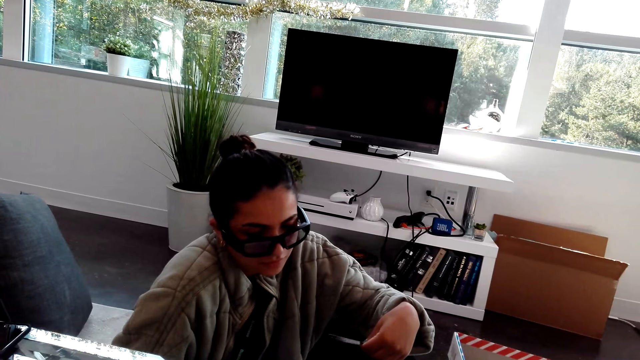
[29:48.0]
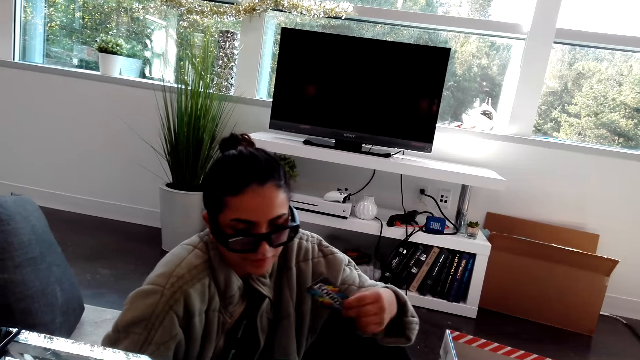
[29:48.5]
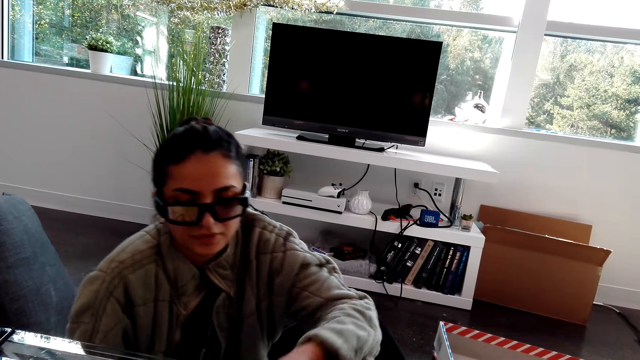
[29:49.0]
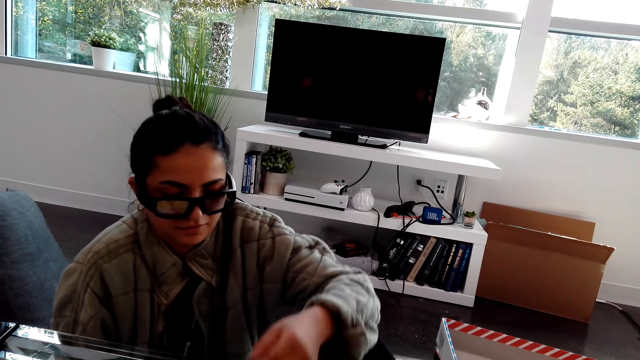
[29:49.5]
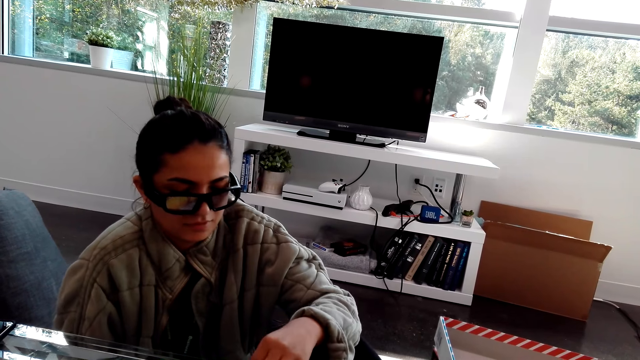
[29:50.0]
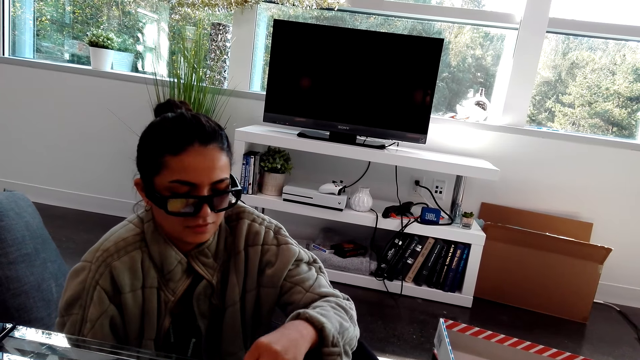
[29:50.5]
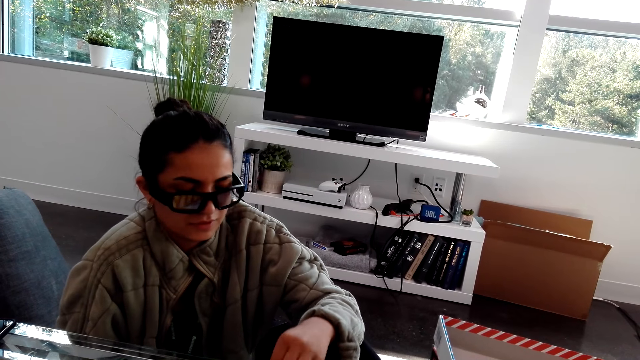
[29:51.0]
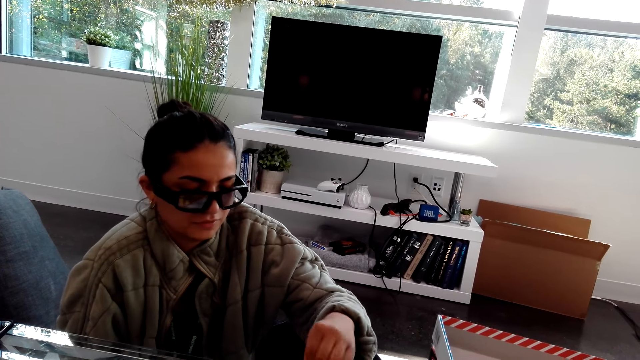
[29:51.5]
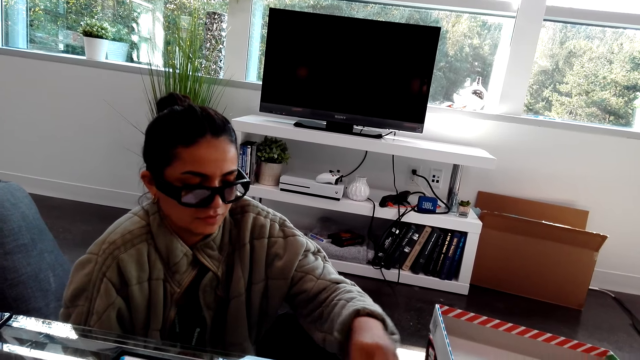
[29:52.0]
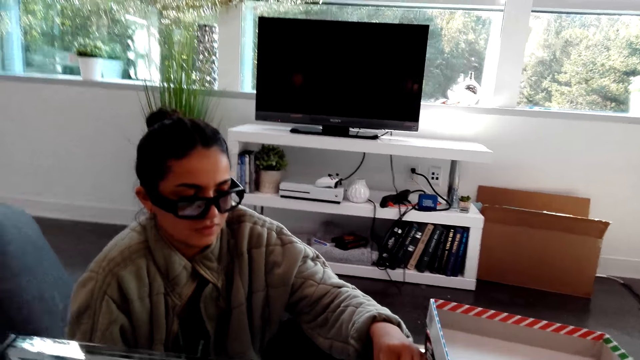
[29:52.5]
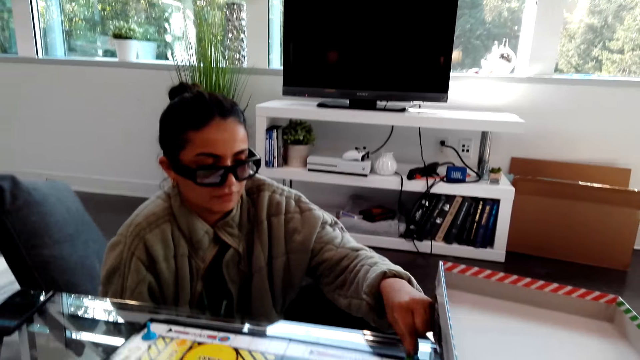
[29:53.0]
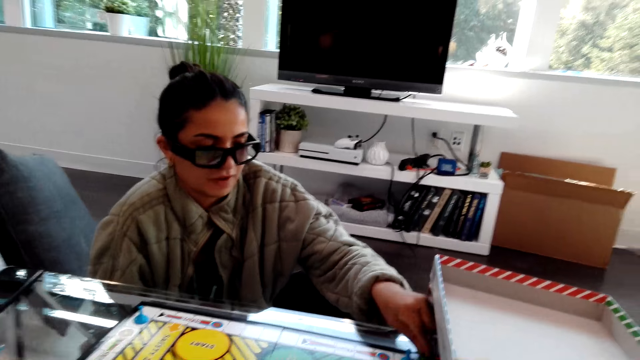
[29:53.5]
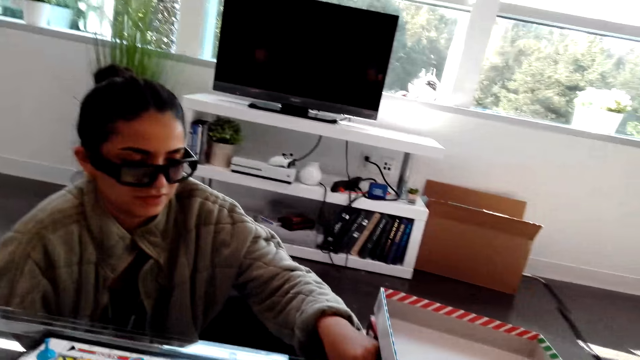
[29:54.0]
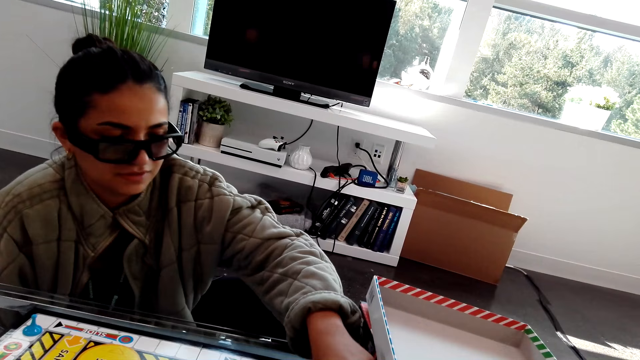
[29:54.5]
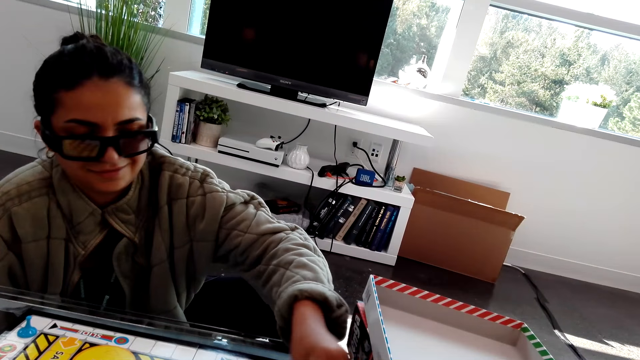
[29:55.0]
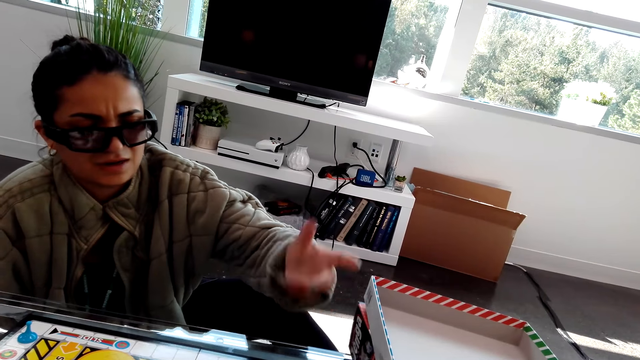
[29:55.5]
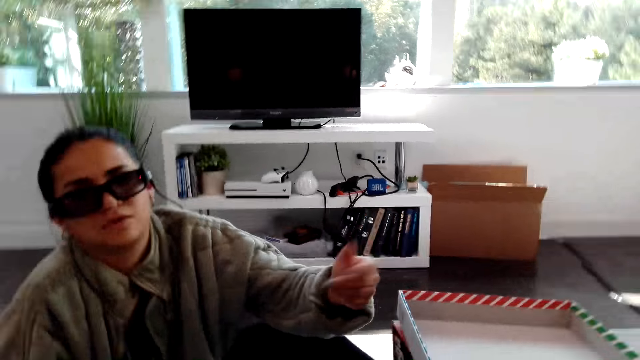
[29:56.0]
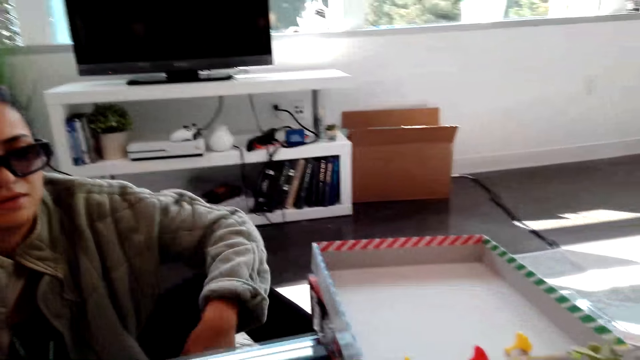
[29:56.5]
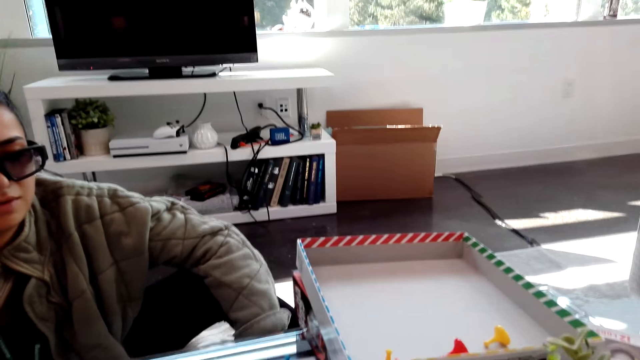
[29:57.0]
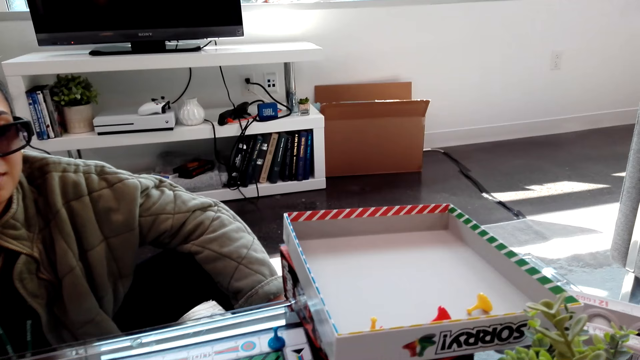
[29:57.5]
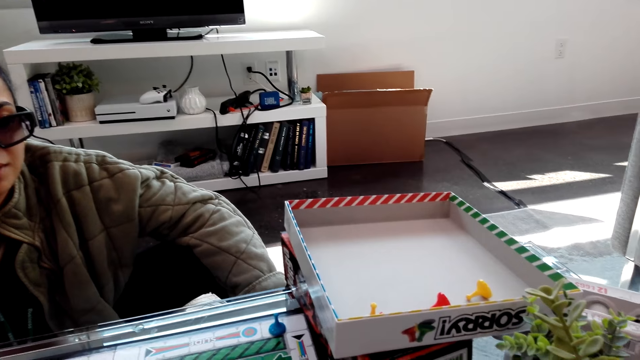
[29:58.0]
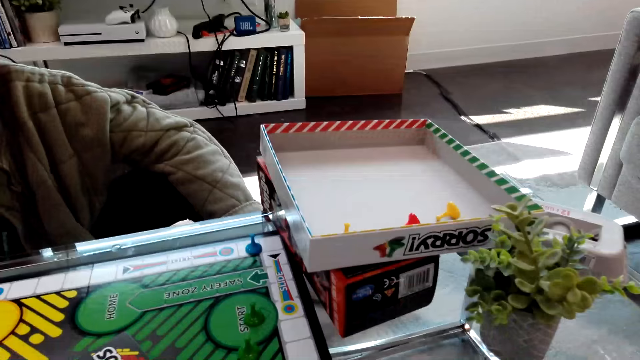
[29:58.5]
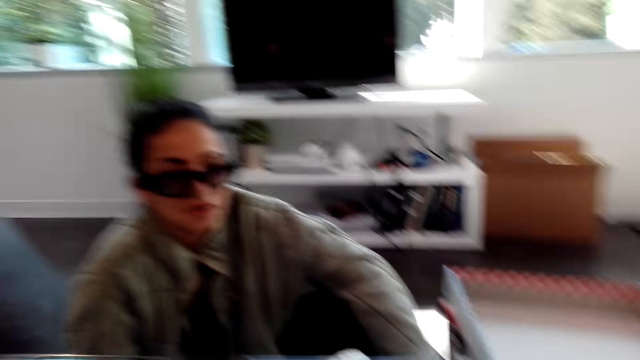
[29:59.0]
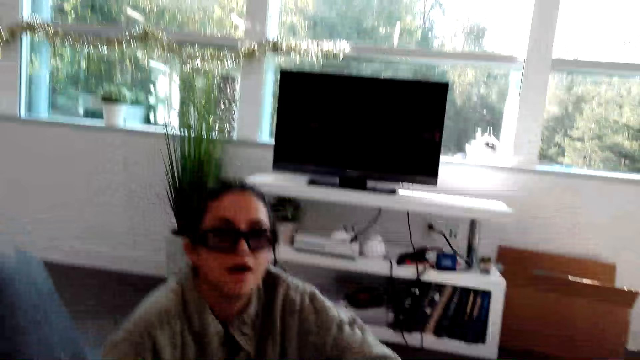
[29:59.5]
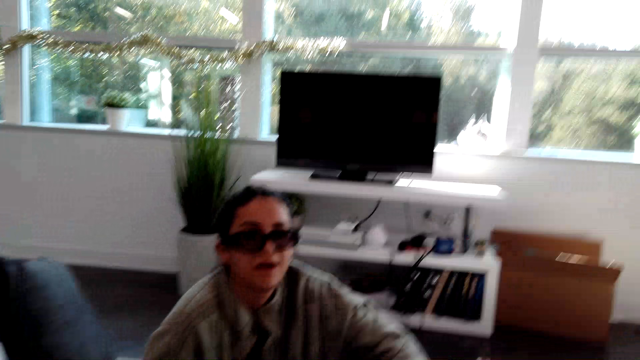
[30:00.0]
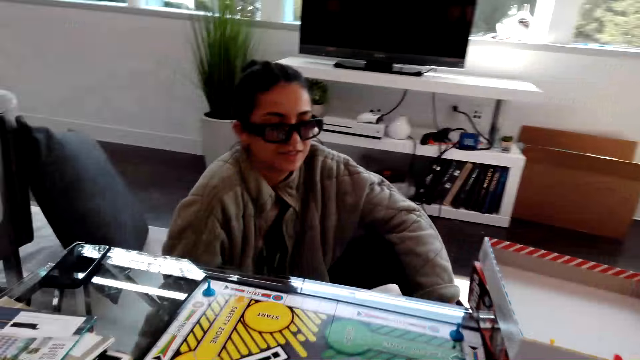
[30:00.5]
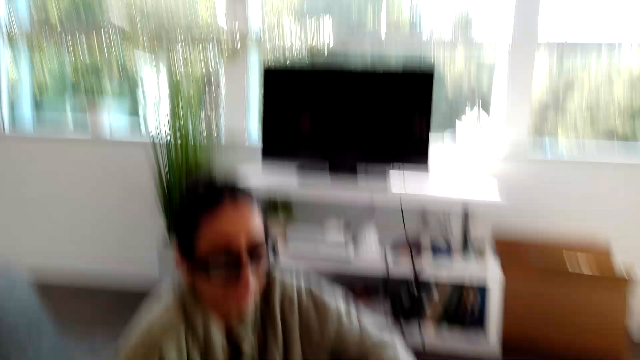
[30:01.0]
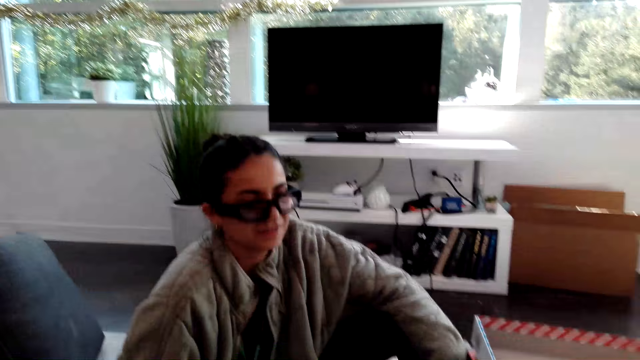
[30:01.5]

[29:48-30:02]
A woman puts a card on the table. She moves a chess piece and plays a Sorry dice game. She moves a hand. The camera wearer moves a chess piece.

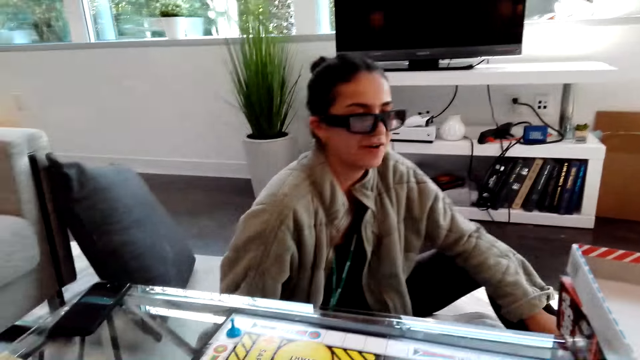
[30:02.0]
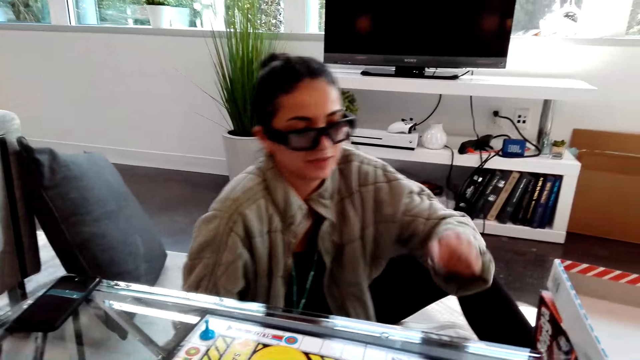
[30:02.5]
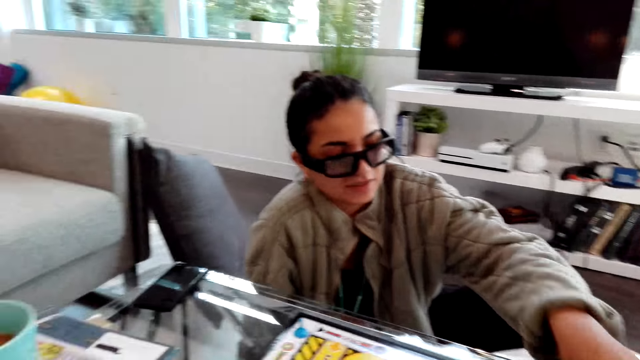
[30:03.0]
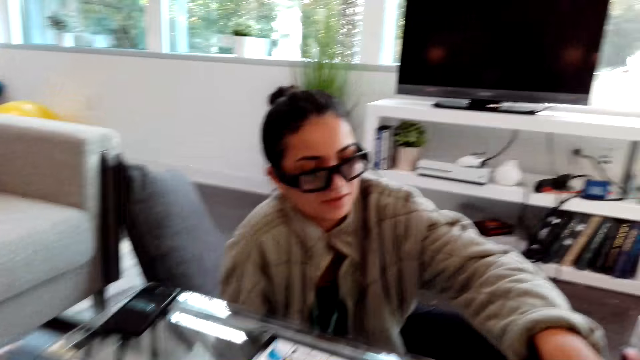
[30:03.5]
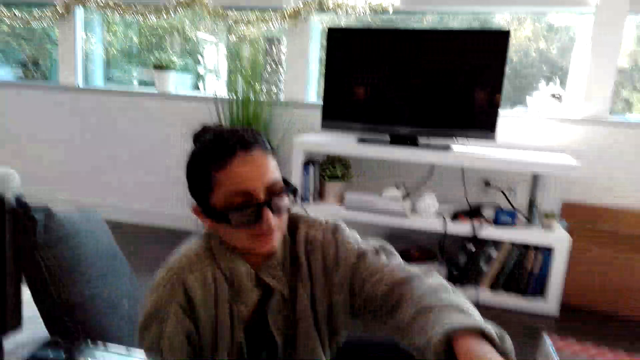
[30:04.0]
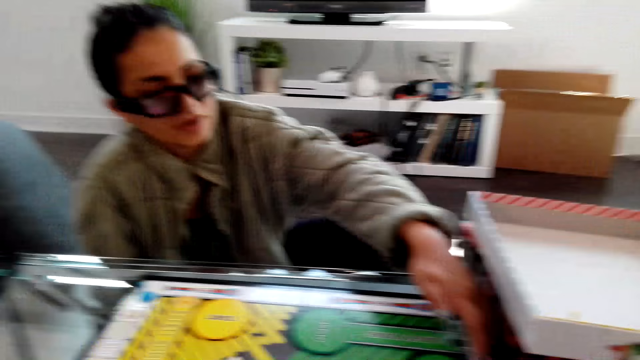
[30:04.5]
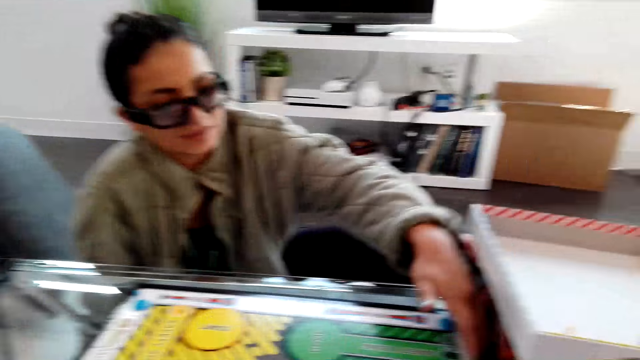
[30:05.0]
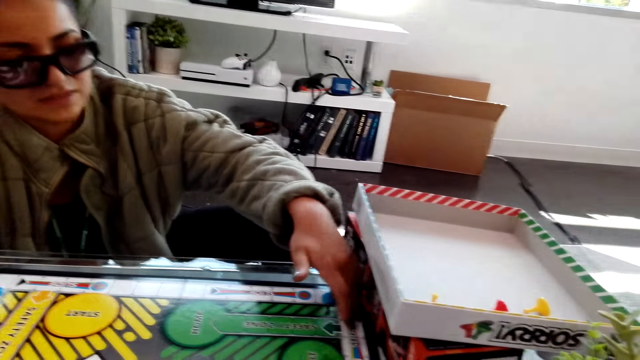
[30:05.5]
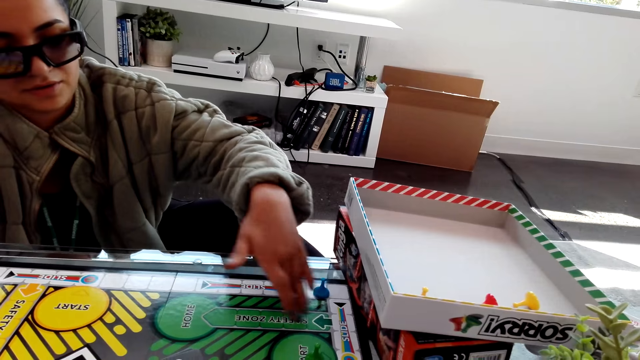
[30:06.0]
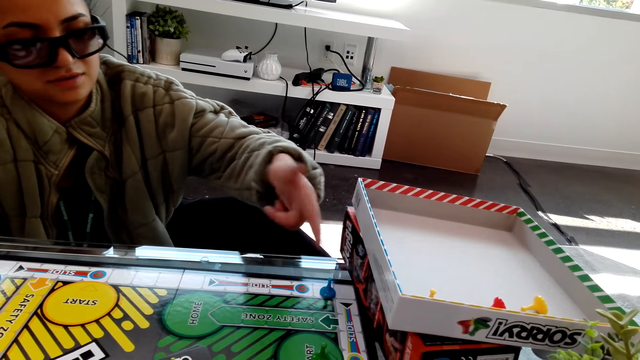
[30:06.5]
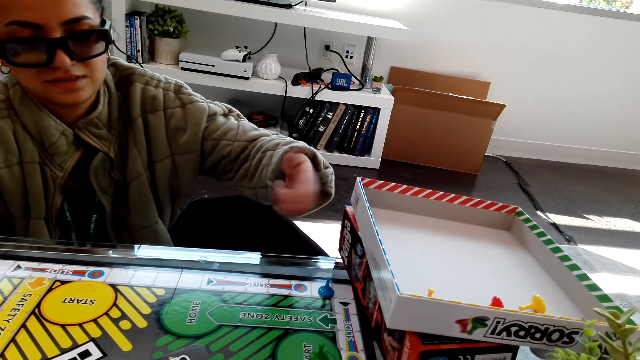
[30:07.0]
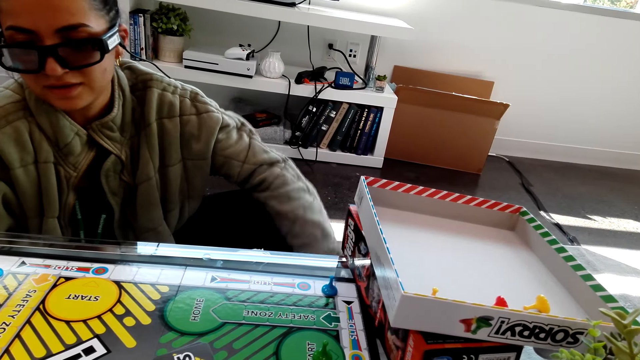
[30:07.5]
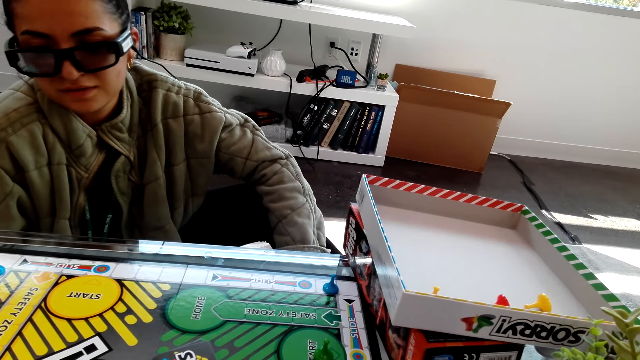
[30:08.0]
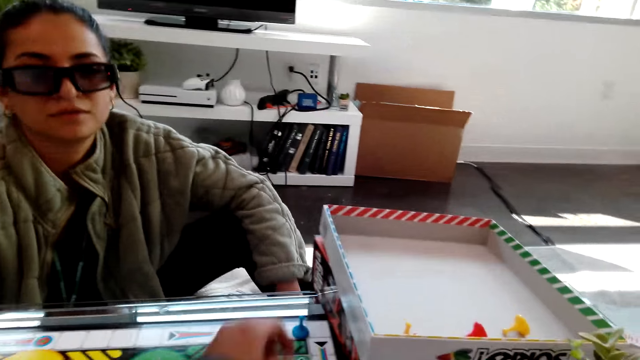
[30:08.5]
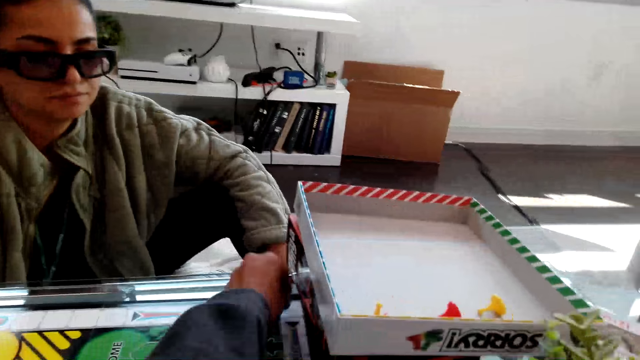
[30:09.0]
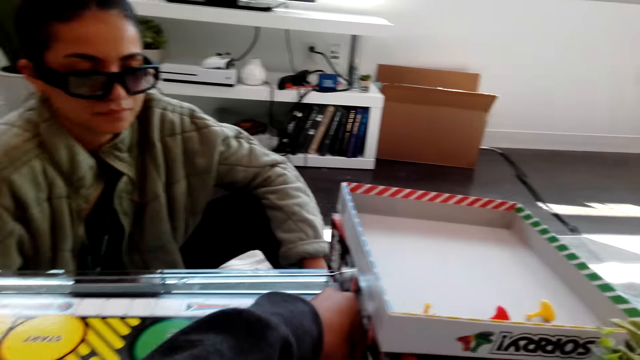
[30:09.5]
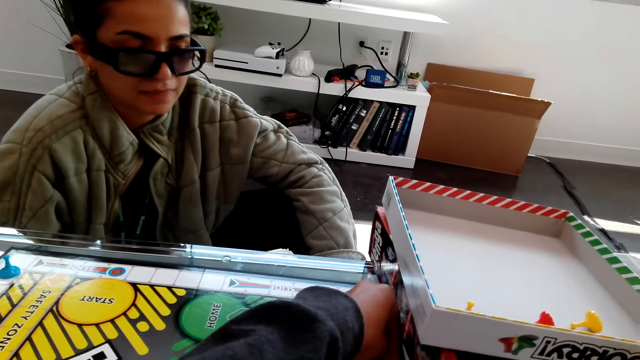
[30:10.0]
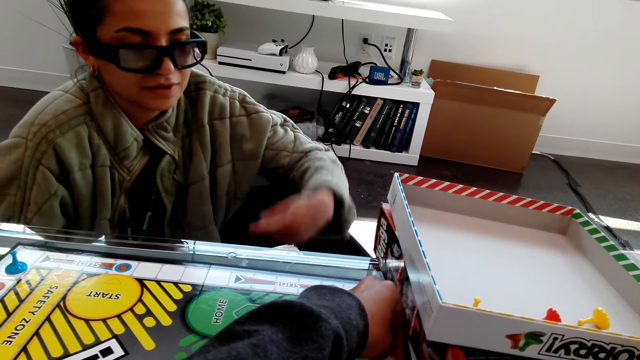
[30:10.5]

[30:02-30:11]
A woman moves a hand. The camera wearer moves a chess piece and plays a Sorry dice game.
